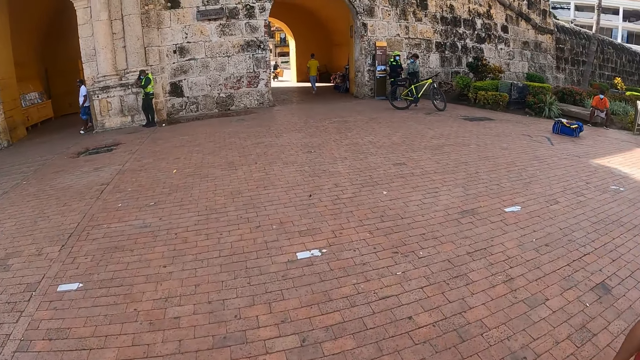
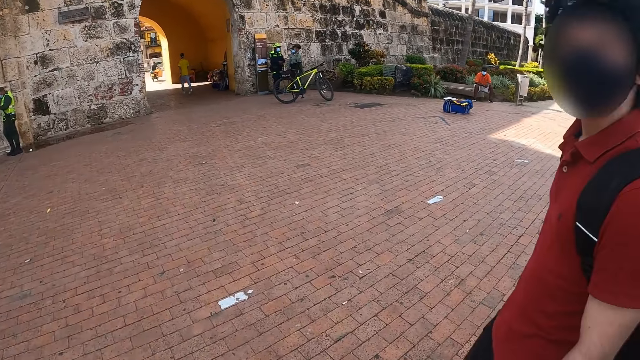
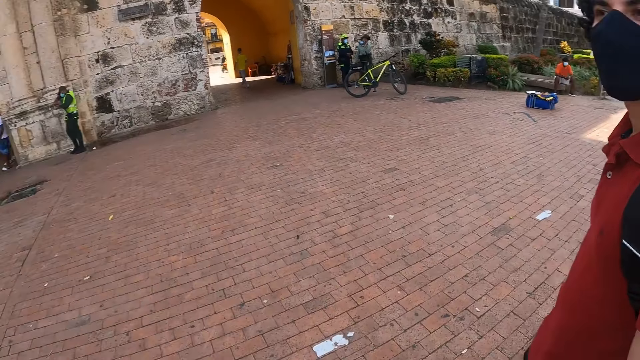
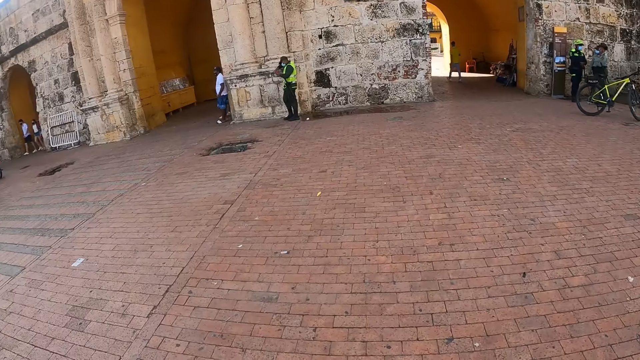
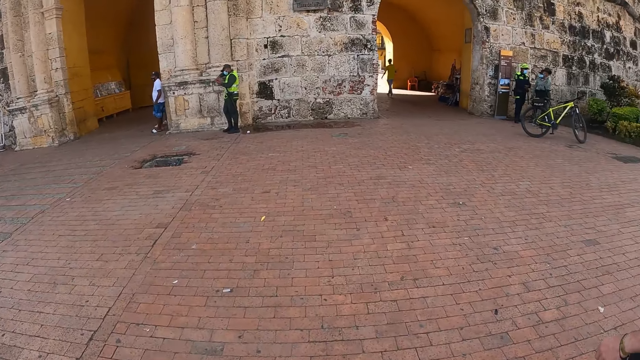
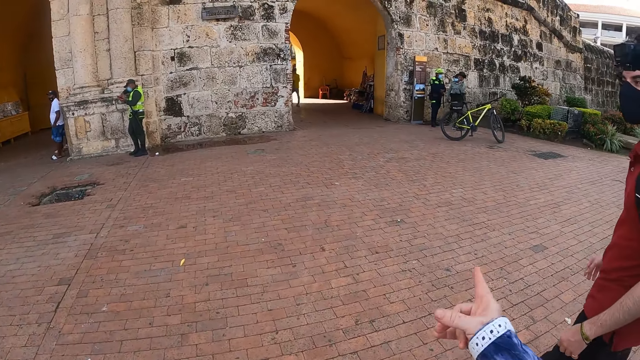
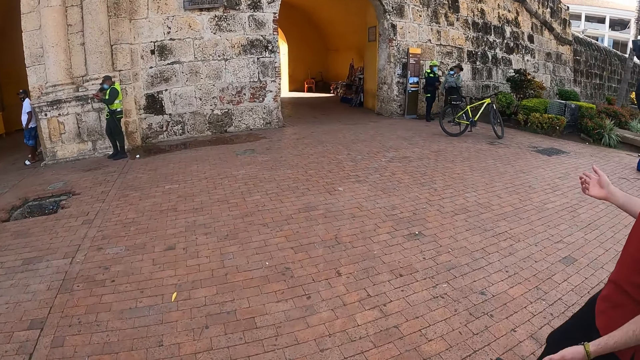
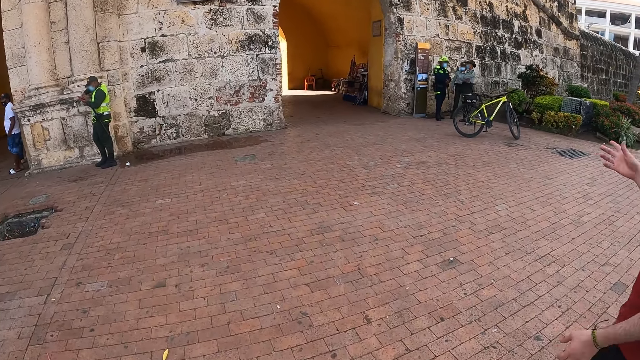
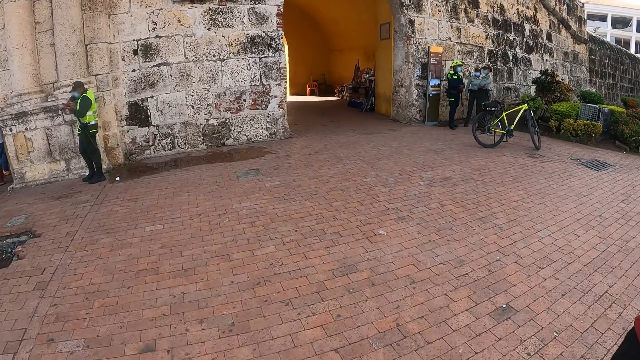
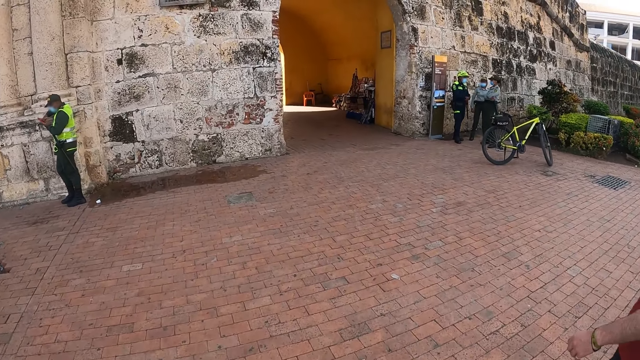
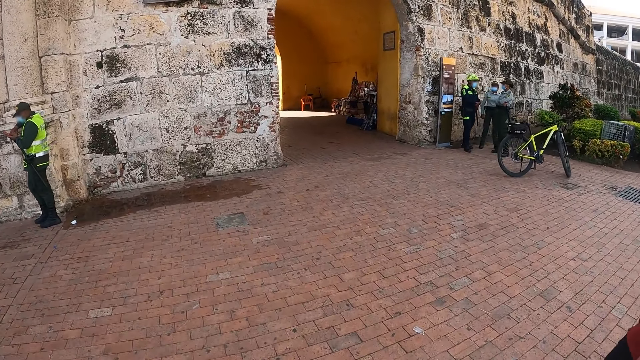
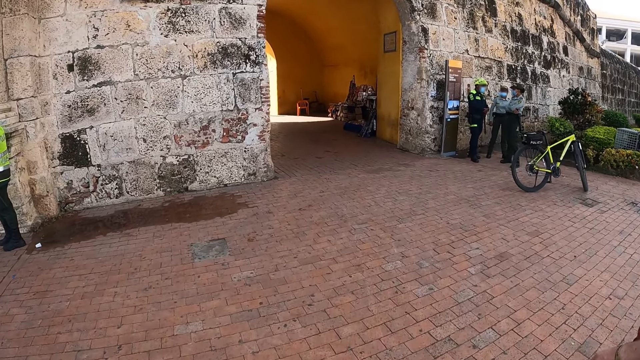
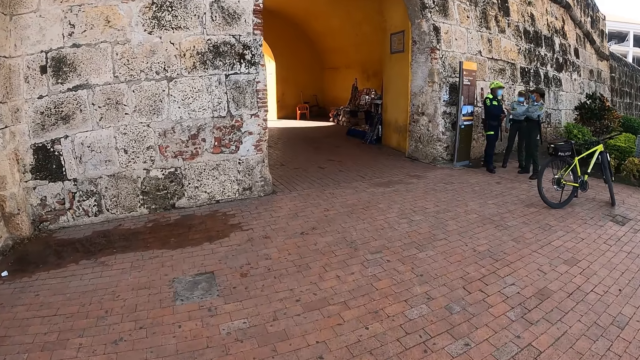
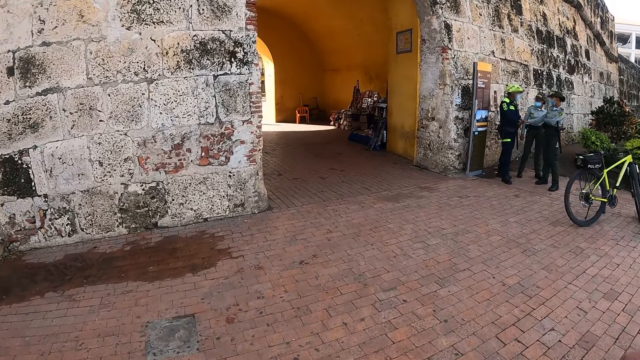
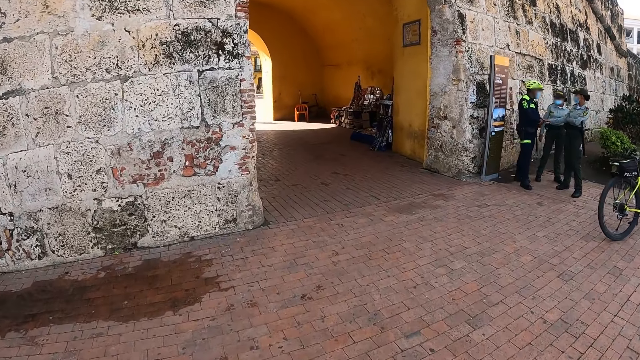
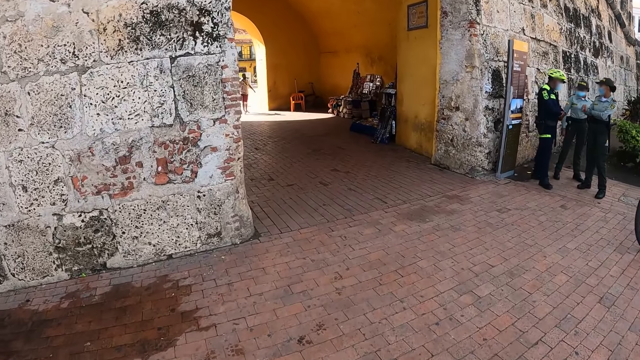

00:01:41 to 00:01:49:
The camera wearer points a finger.

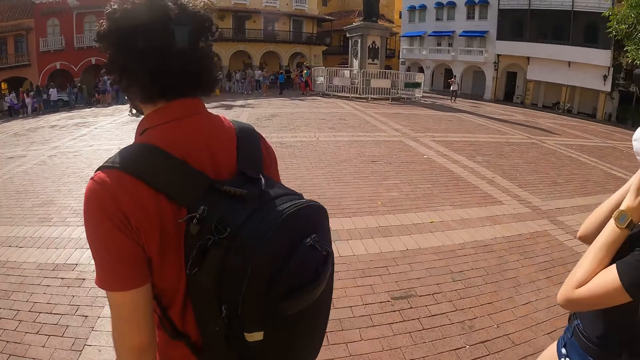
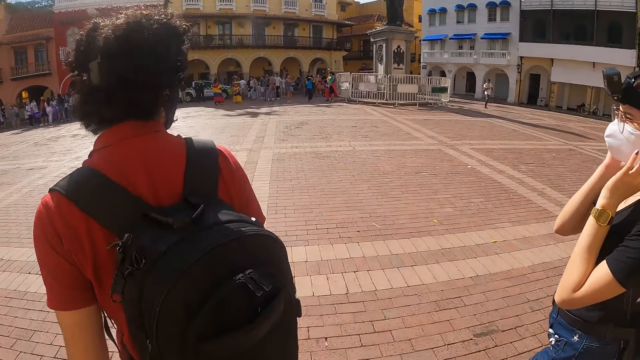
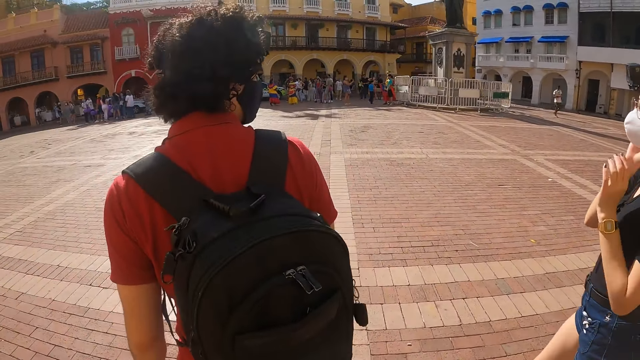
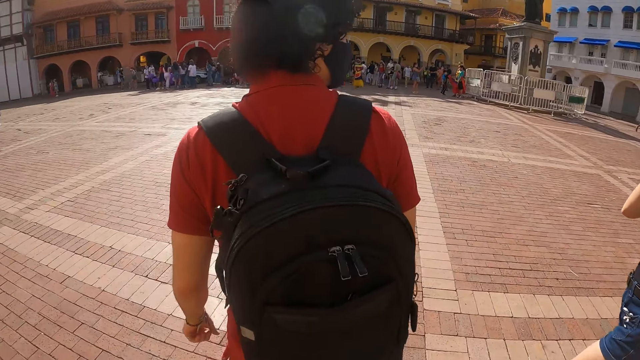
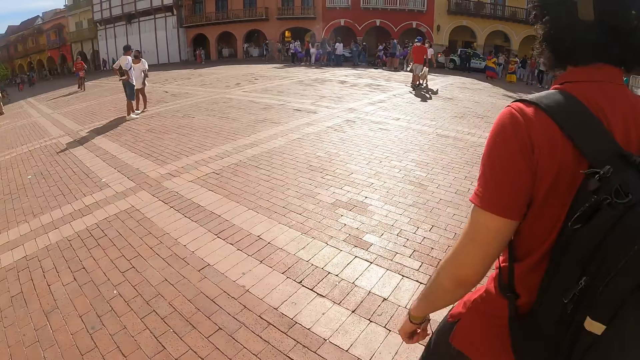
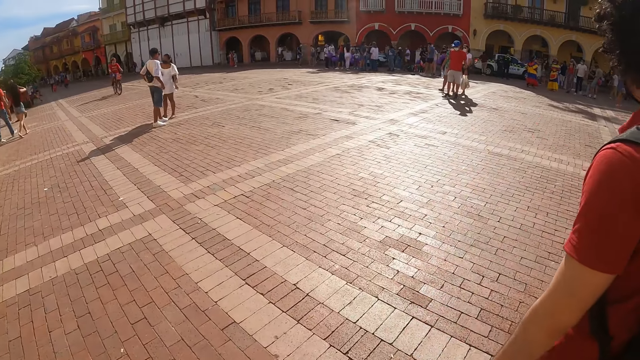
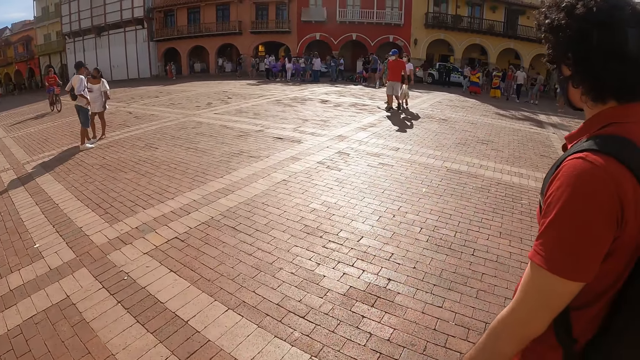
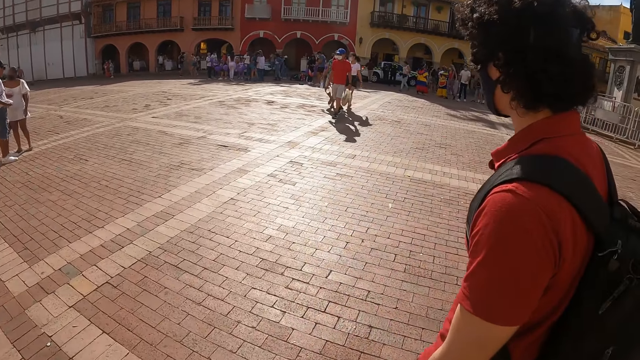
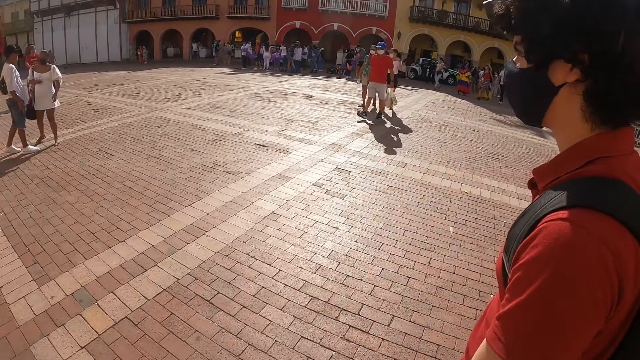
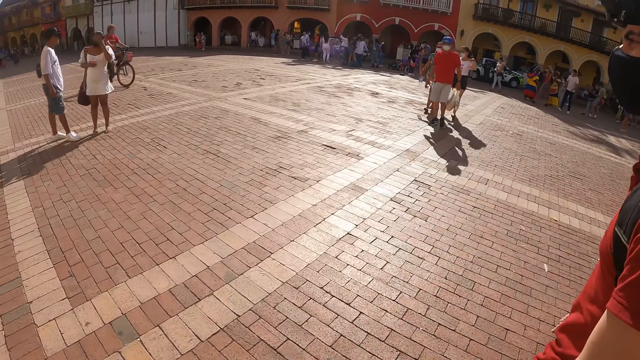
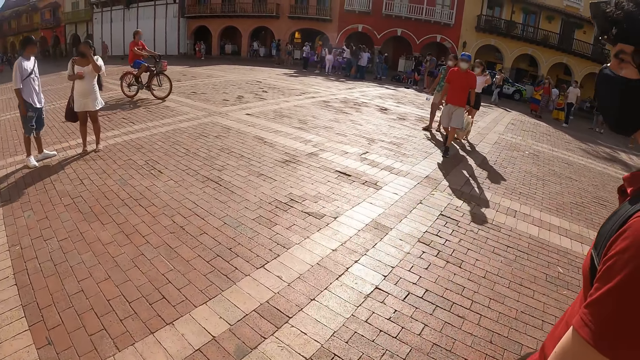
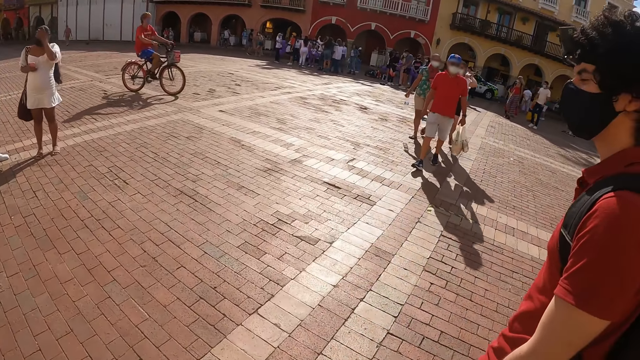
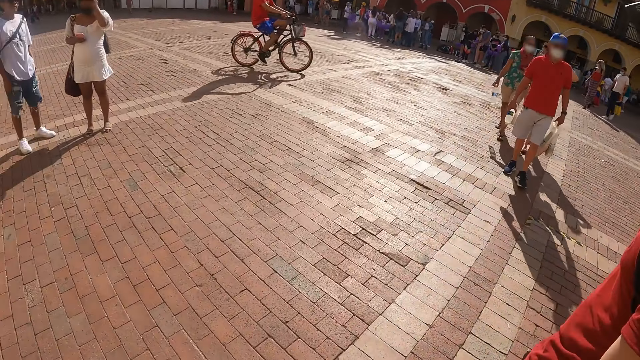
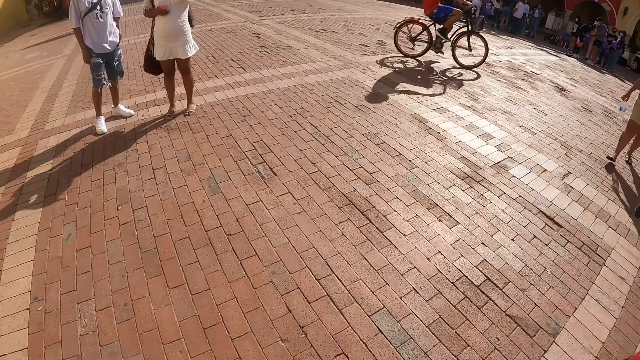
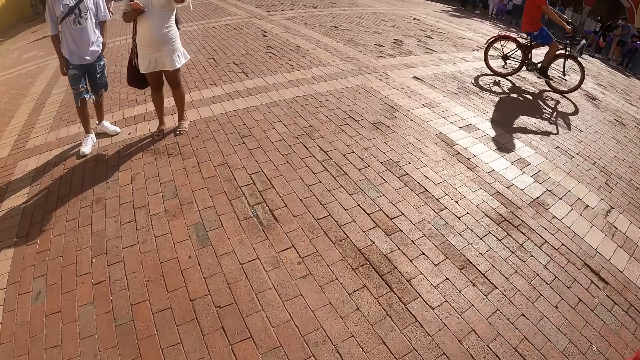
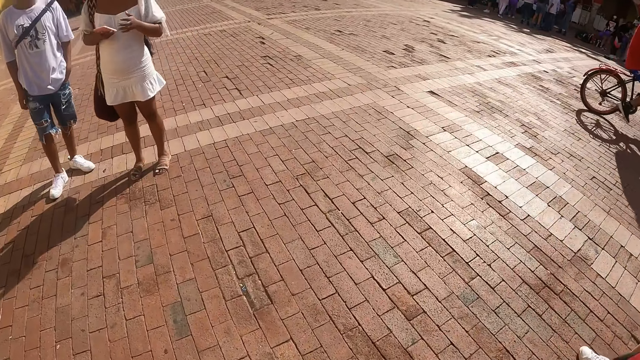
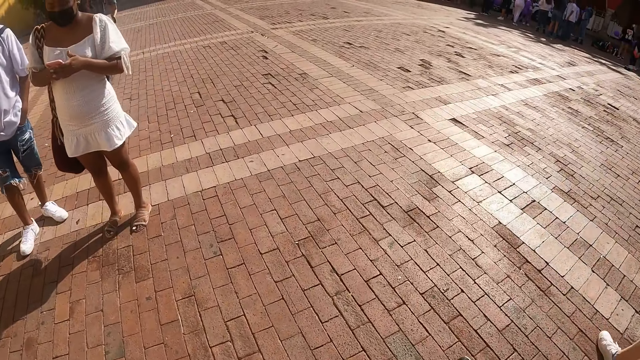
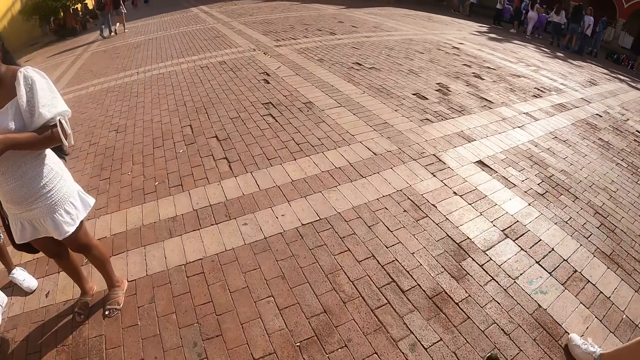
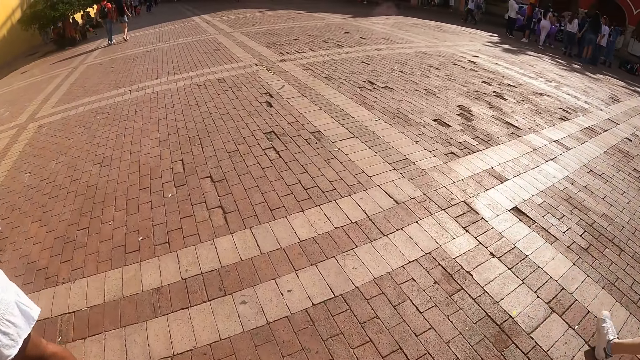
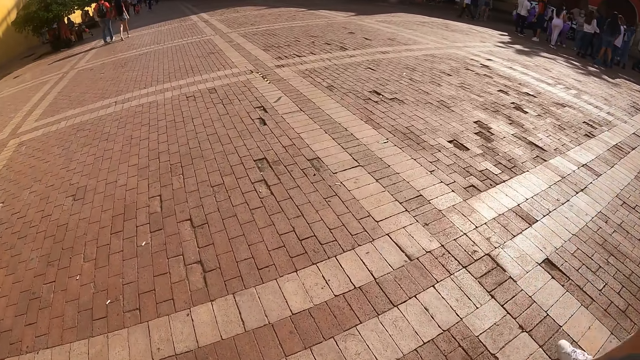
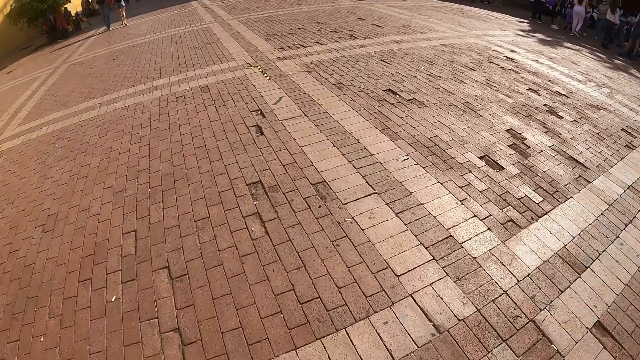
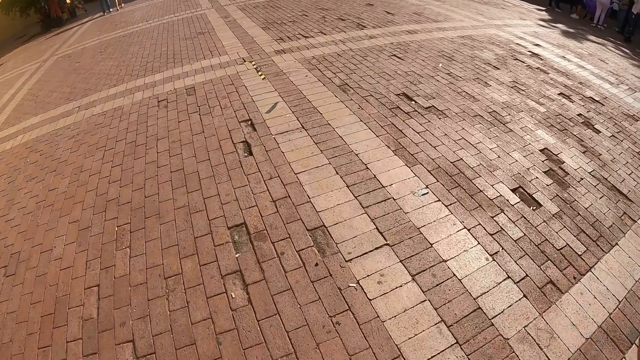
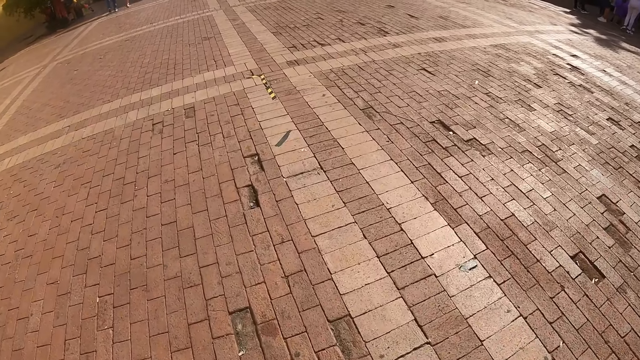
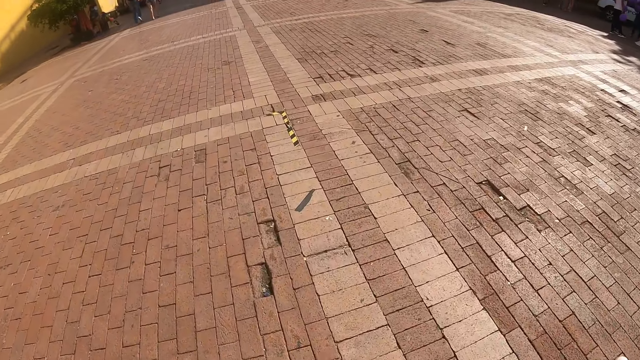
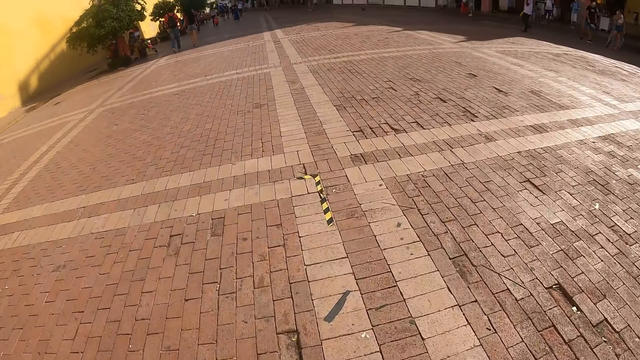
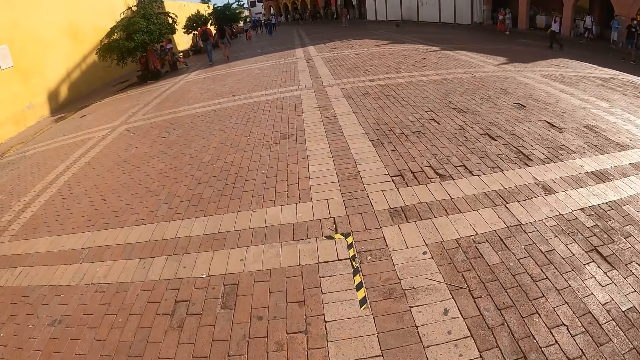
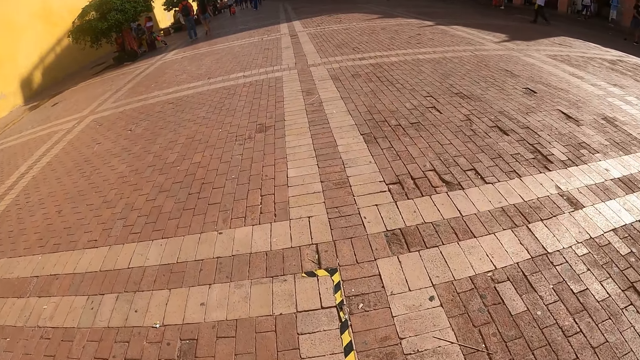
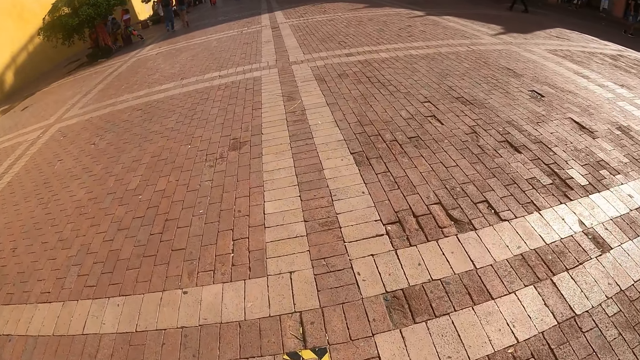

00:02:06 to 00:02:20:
The camera wearer looks at a man and a woman. They walk on the pathway.
